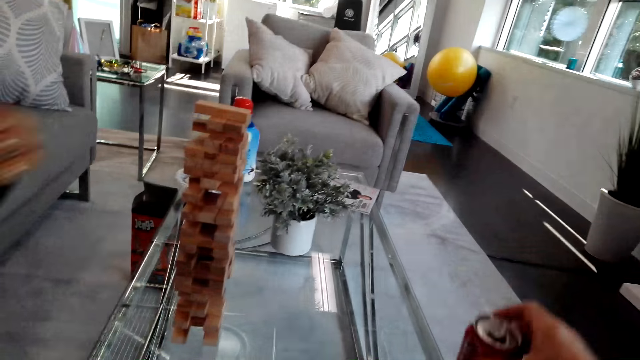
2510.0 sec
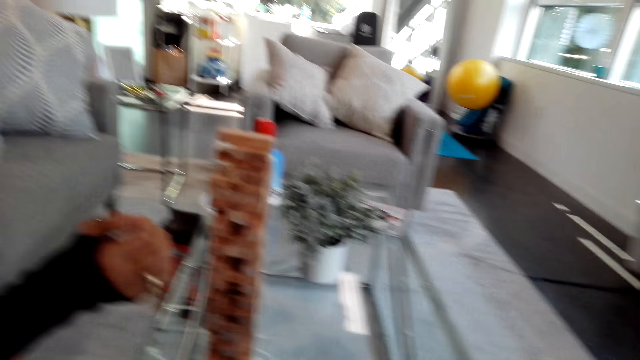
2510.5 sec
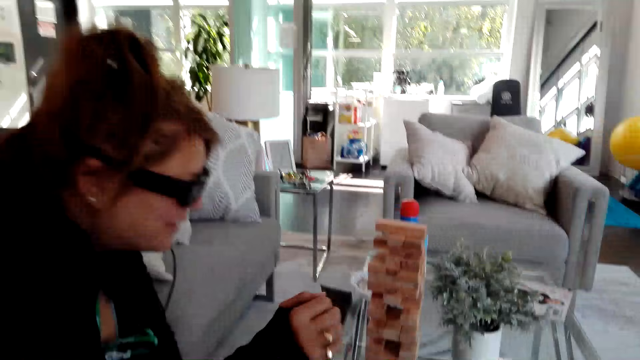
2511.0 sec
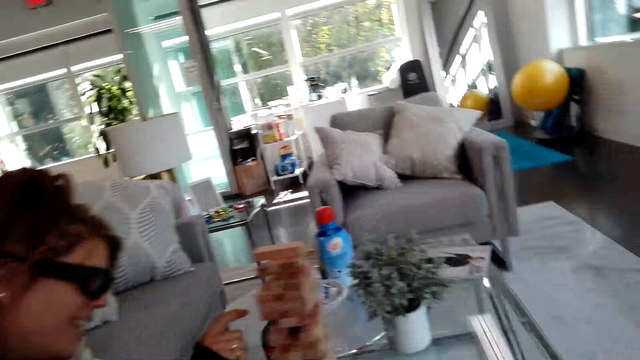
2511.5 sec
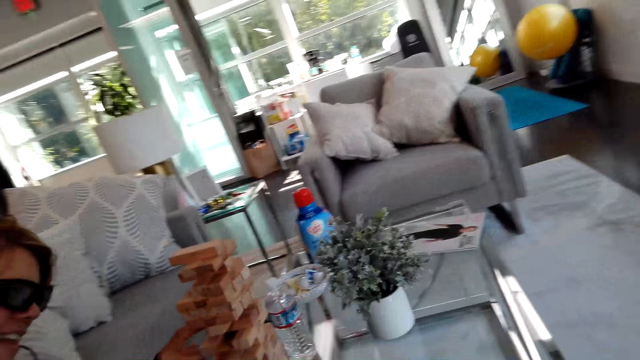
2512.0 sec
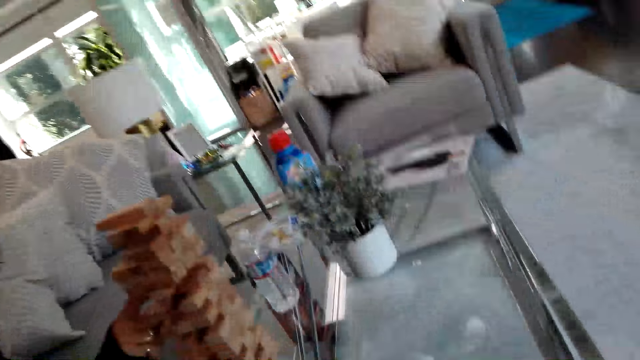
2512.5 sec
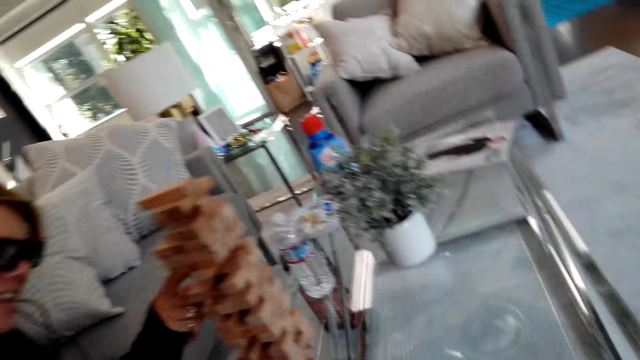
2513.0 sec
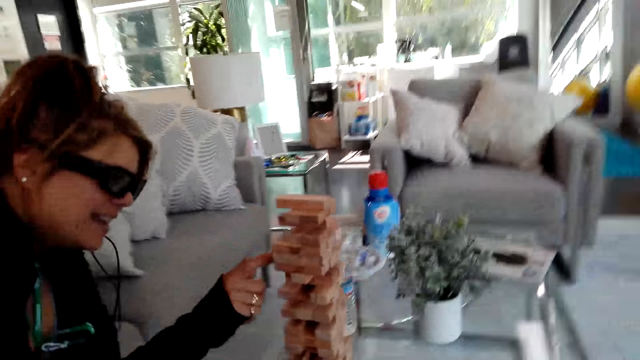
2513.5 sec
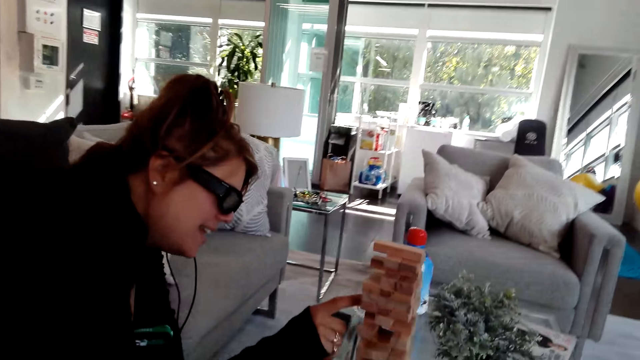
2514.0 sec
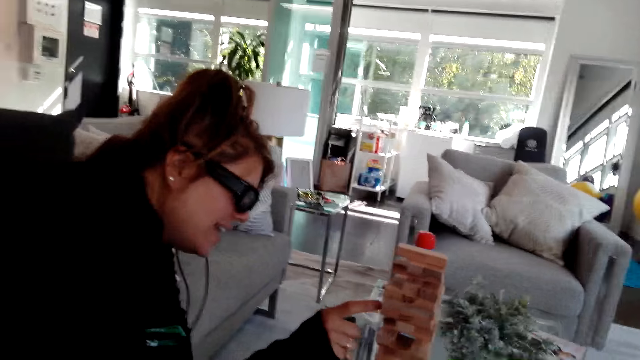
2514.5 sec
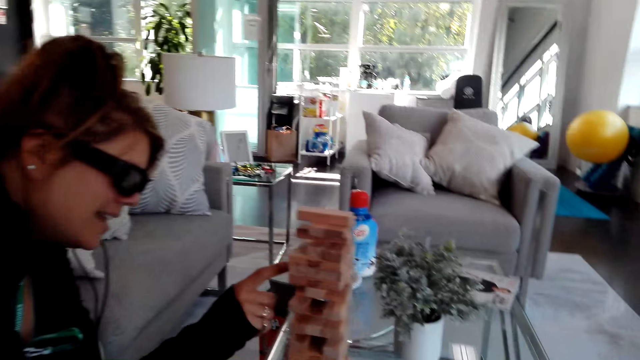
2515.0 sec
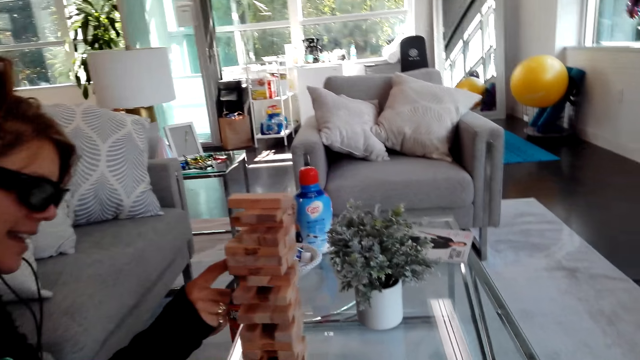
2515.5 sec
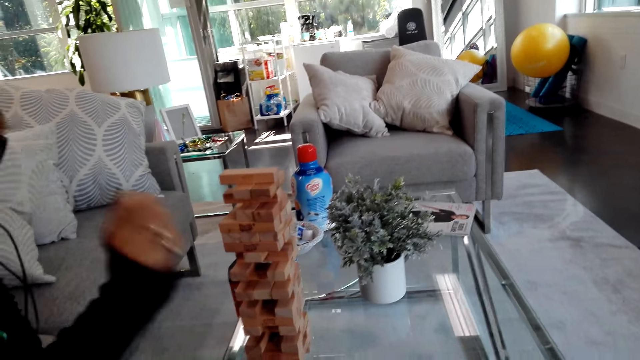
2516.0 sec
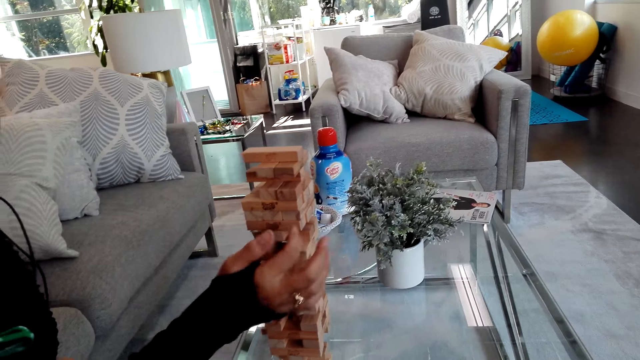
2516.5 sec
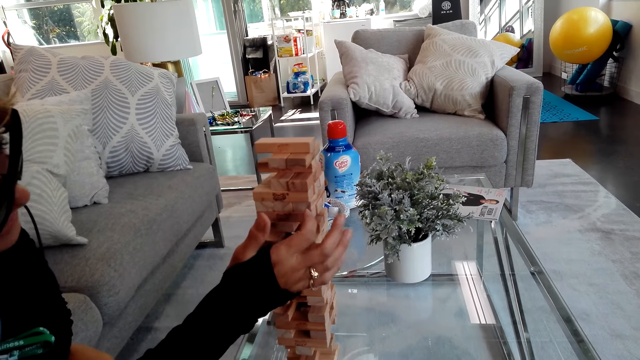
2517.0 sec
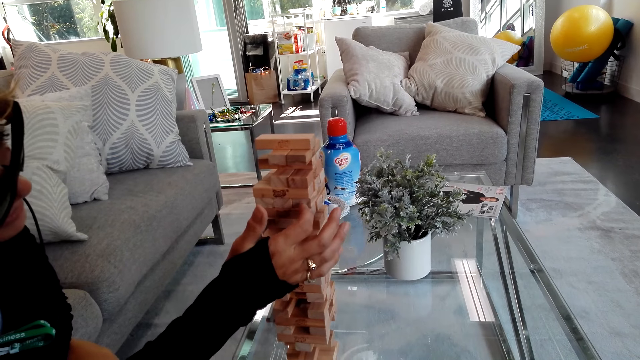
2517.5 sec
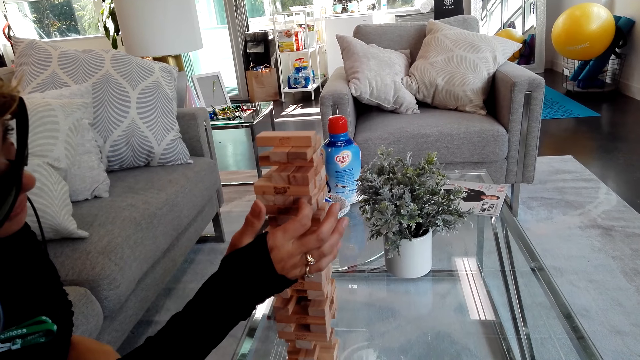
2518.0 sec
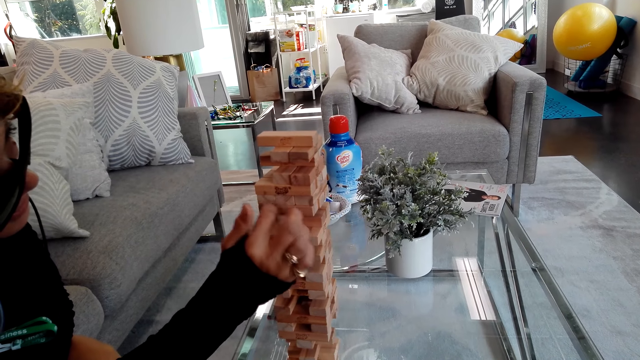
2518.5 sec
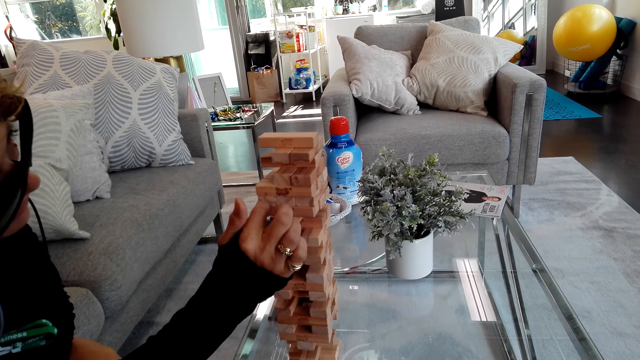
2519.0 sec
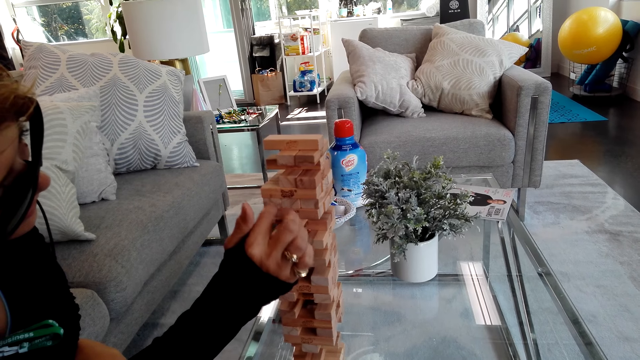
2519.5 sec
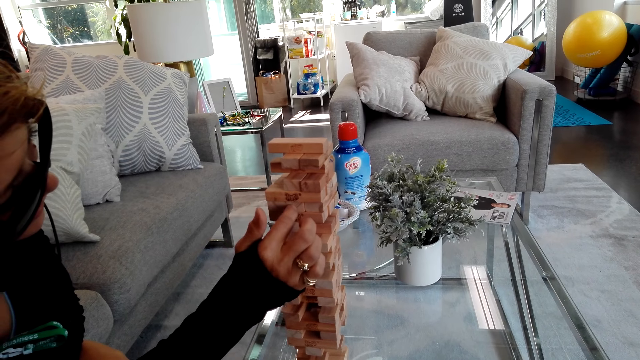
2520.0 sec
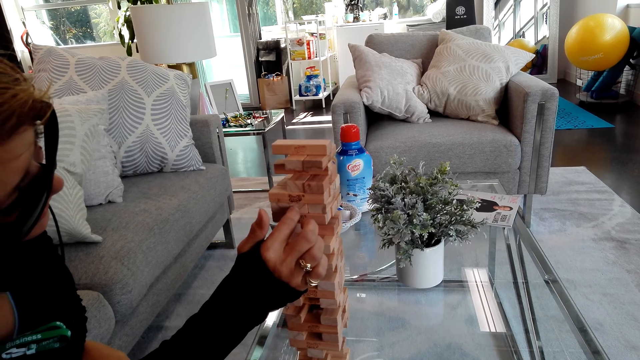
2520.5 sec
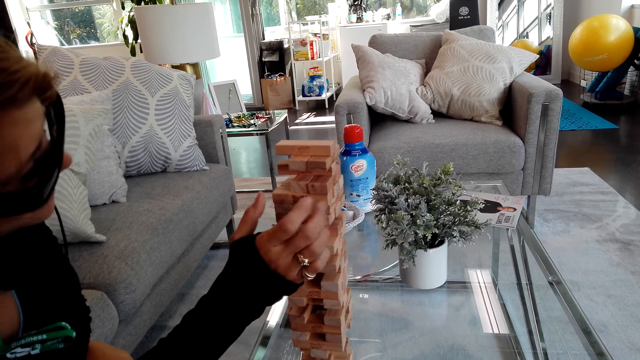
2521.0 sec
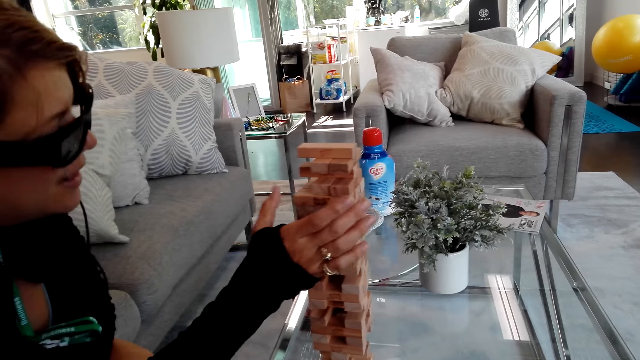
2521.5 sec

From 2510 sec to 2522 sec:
The camera wearer puts the bottle down. A woman plays the jenga game on the table. The woman moves her hand.

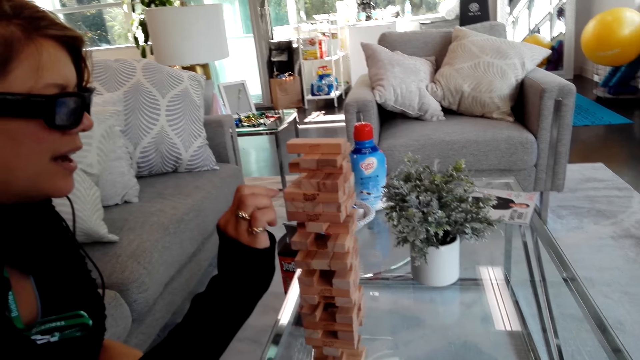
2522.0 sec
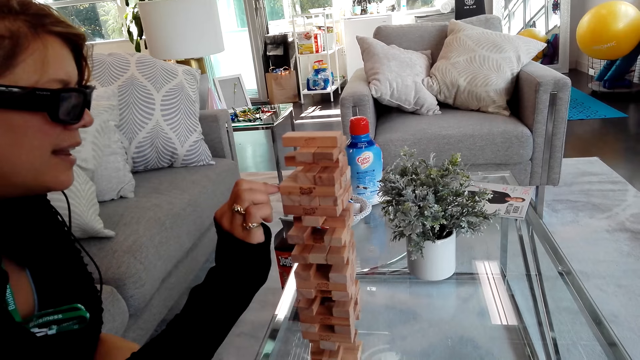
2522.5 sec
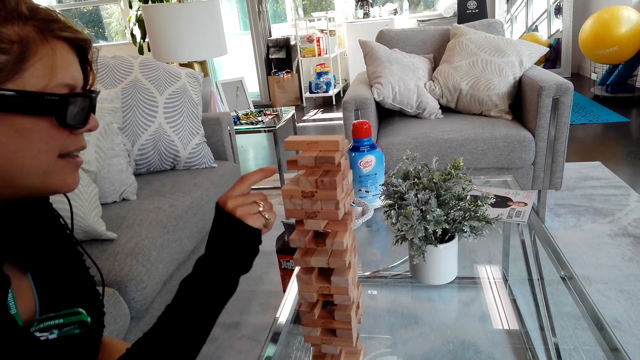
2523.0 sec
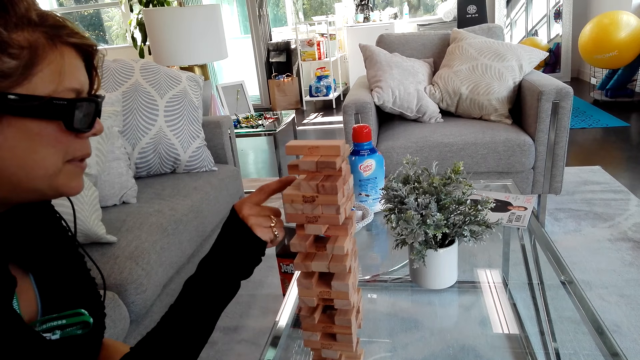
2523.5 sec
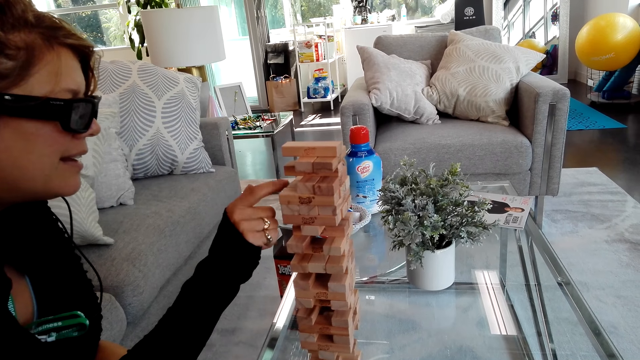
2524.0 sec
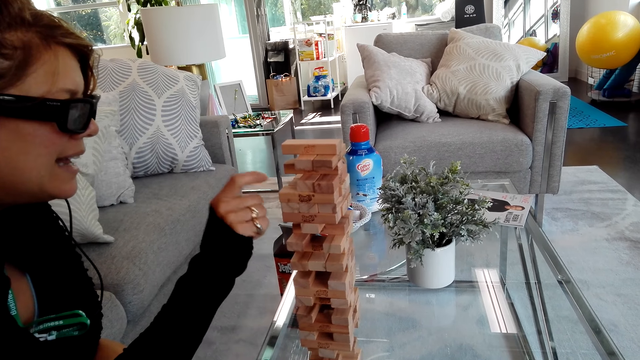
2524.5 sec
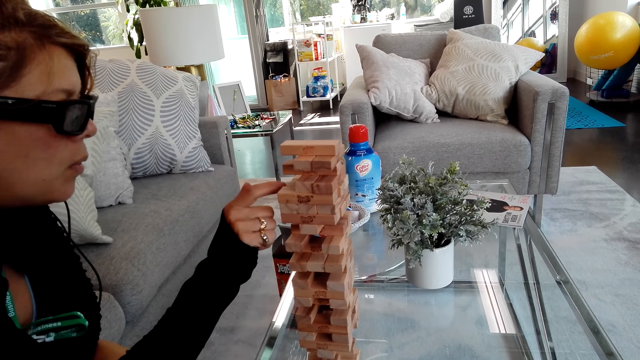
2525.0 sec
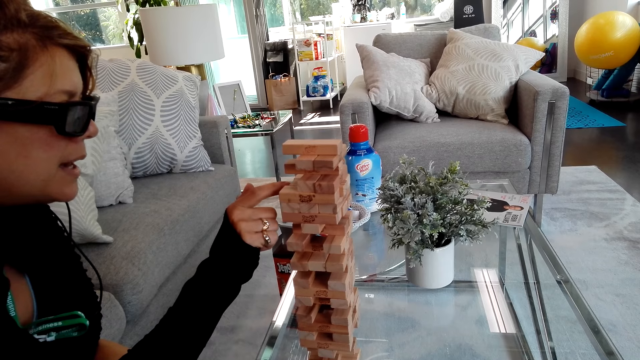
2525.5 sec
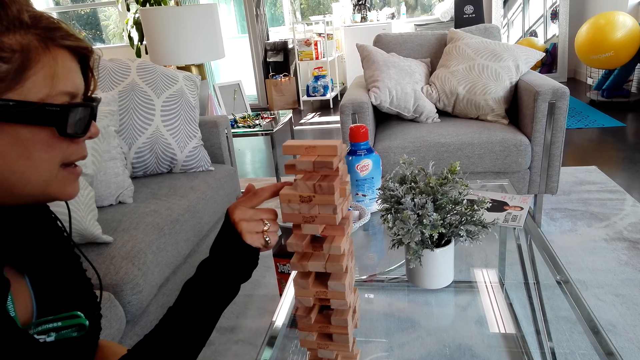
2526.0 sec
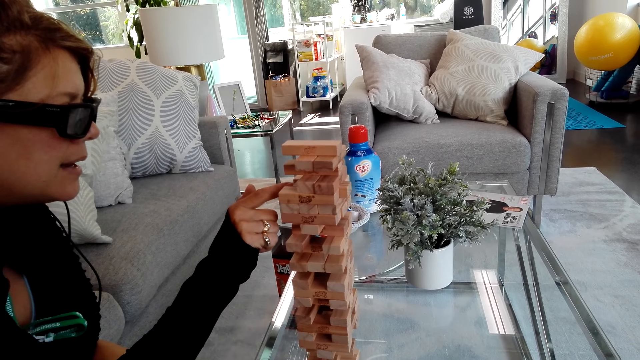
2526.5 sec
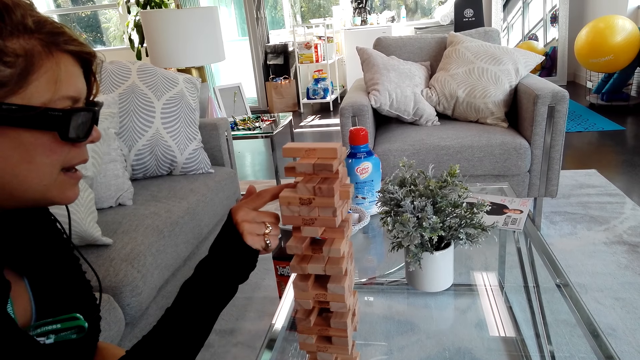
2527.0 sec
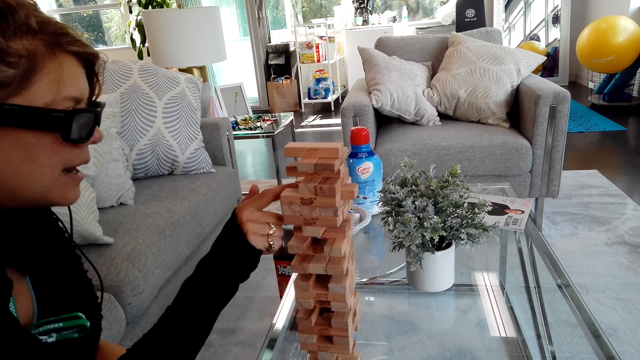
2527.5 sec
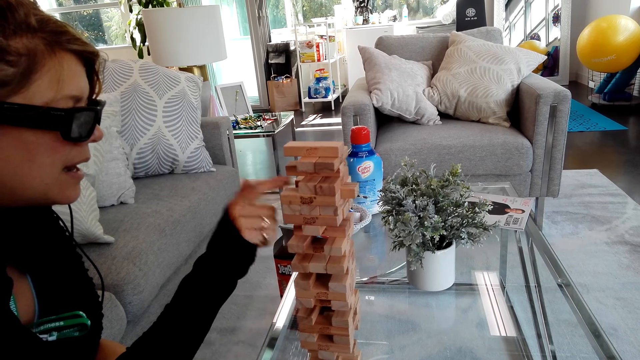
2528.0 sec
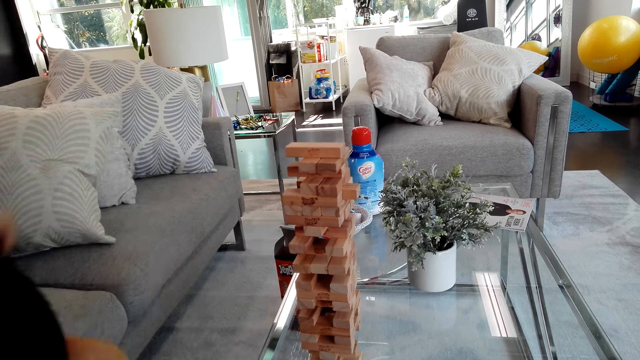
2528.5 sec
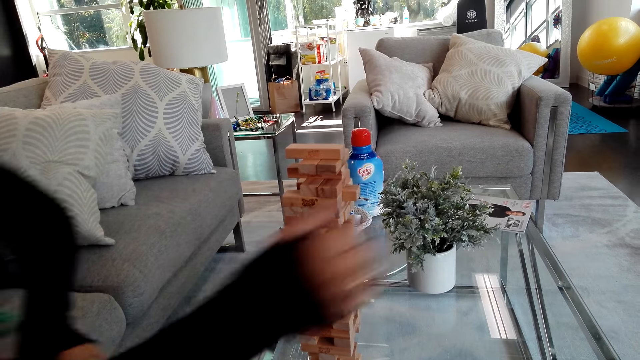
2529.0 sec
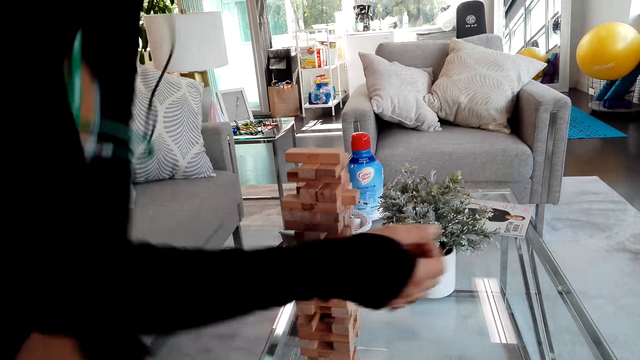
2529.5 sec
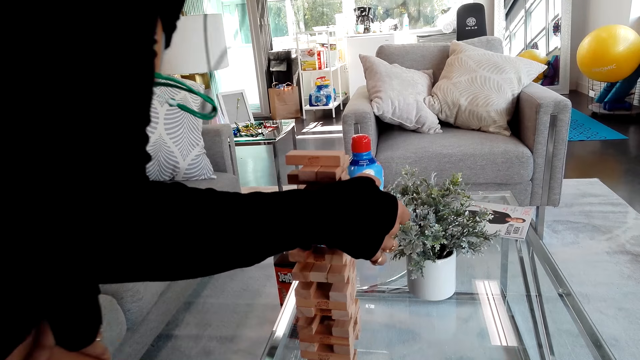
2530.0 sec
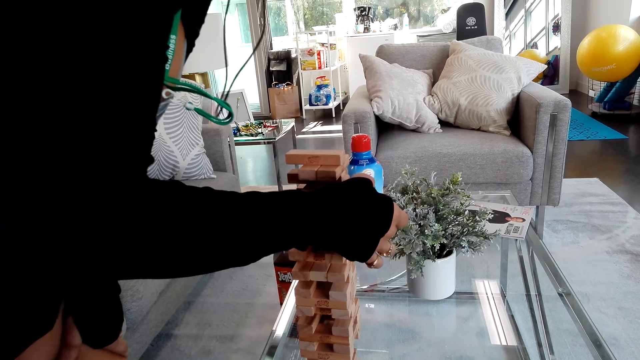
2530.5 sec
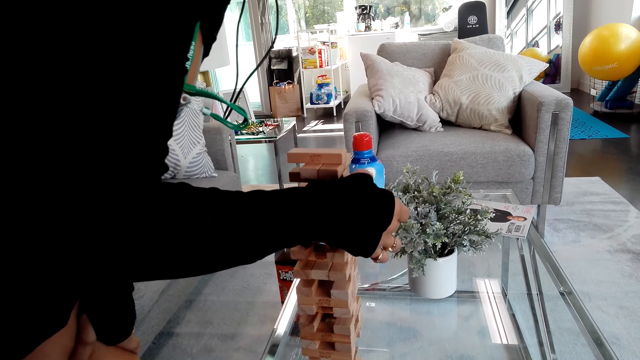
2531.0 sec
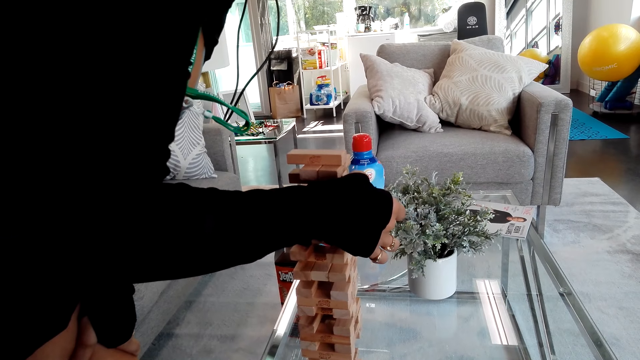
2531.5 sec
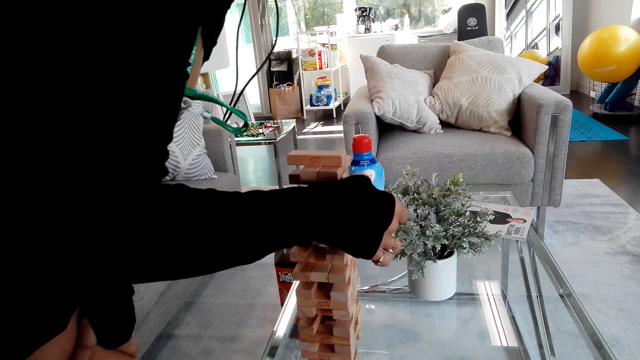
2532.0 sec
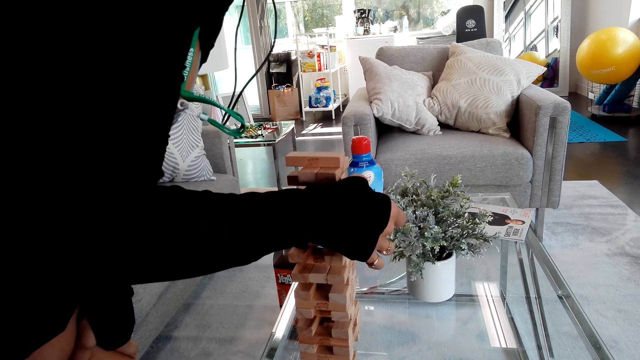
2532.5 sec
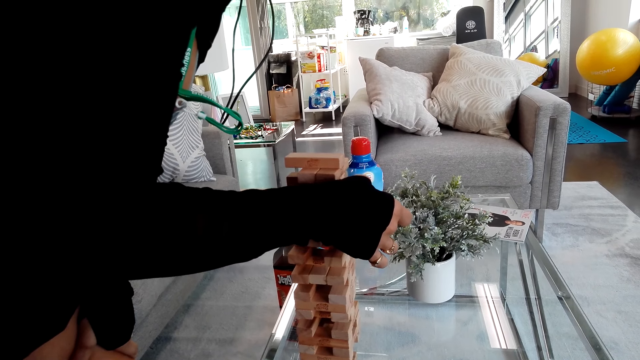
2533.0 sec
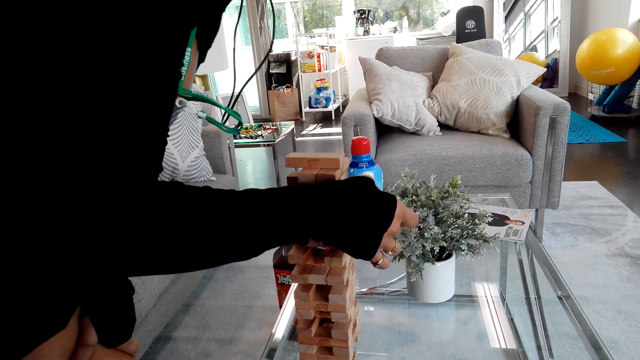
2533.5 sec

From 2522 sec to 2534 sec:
A woman stands up. The woman removes a block. The woman plays the jenga game on the table.
